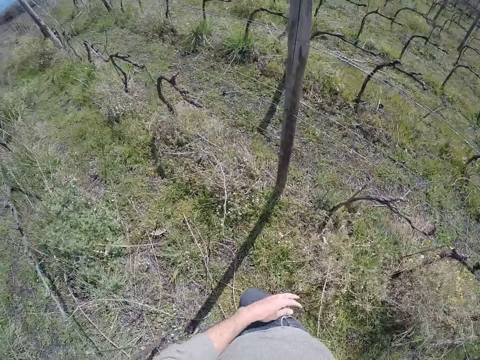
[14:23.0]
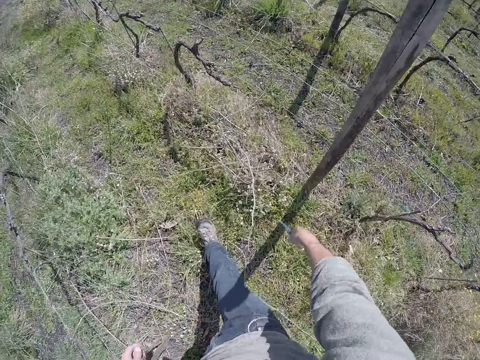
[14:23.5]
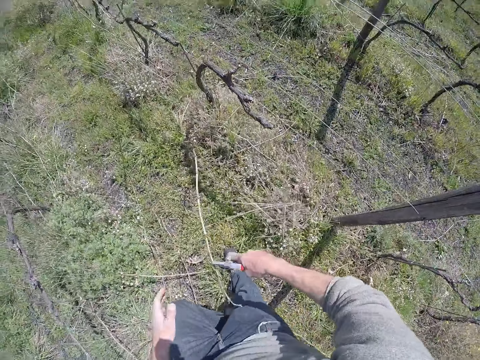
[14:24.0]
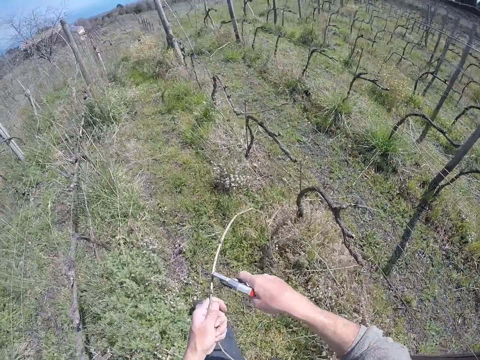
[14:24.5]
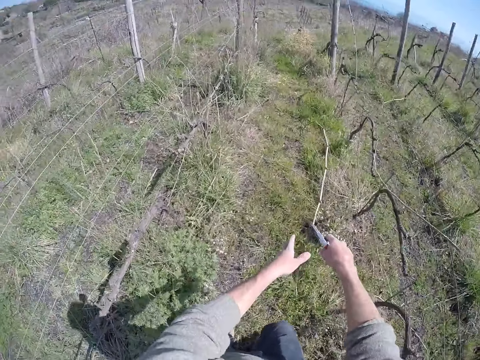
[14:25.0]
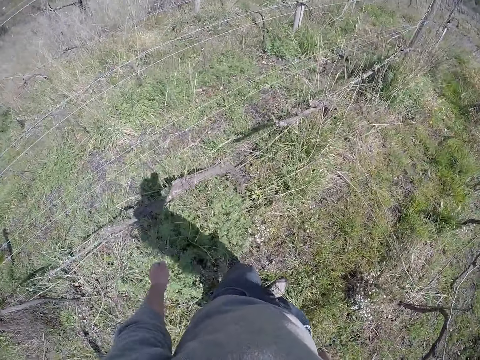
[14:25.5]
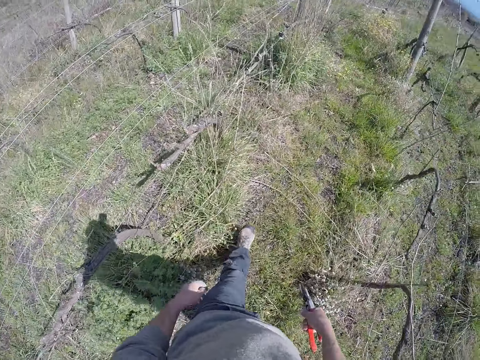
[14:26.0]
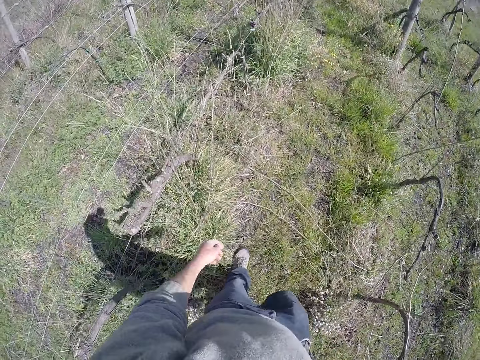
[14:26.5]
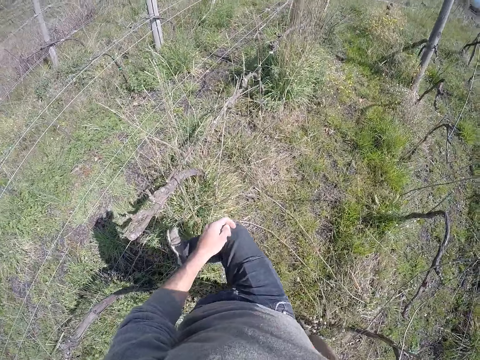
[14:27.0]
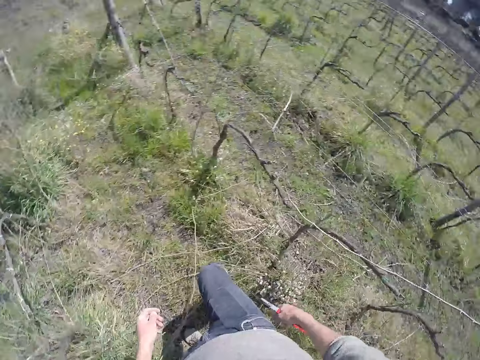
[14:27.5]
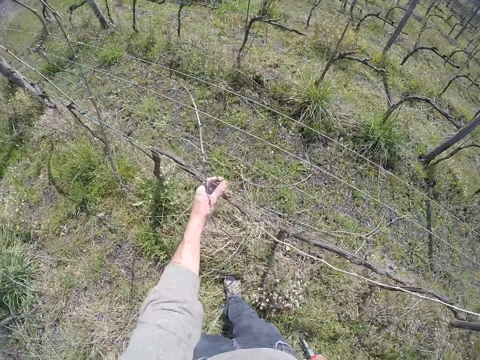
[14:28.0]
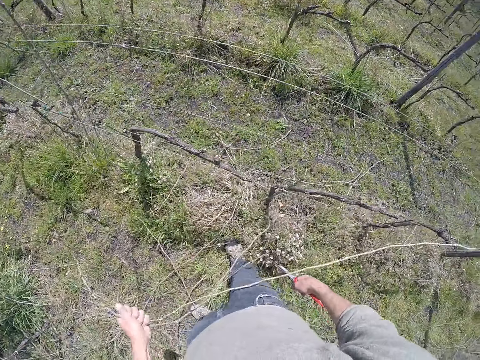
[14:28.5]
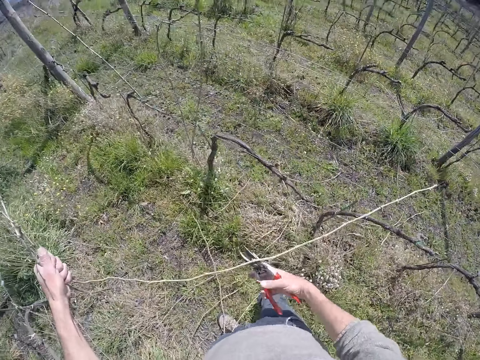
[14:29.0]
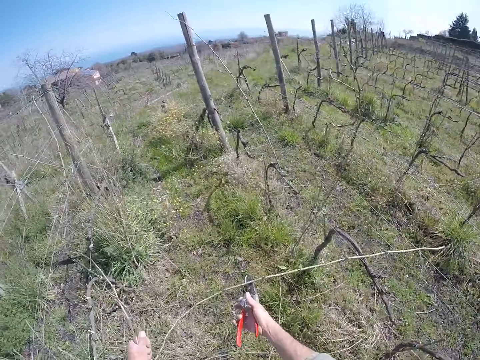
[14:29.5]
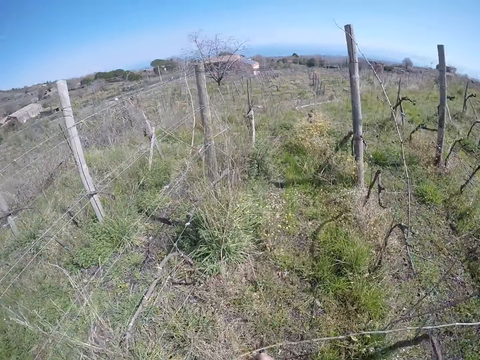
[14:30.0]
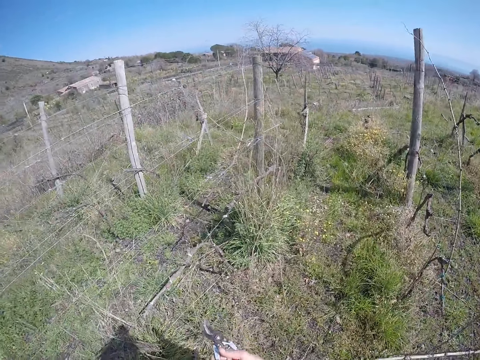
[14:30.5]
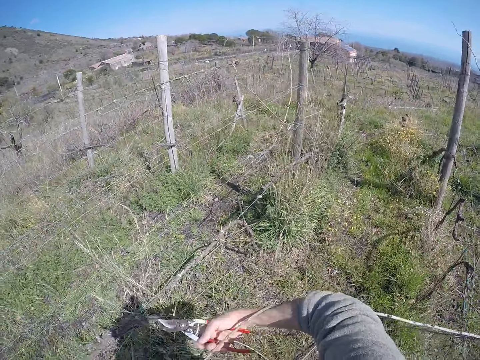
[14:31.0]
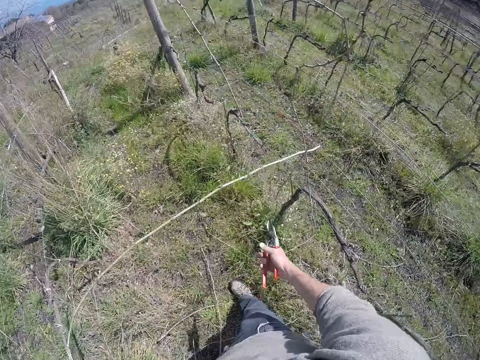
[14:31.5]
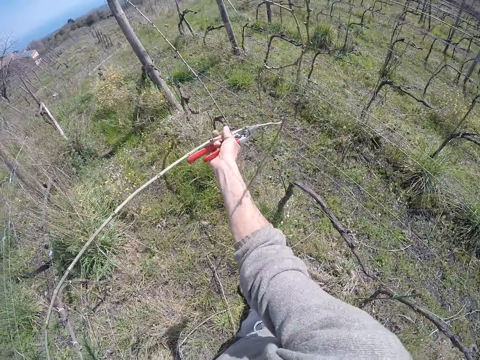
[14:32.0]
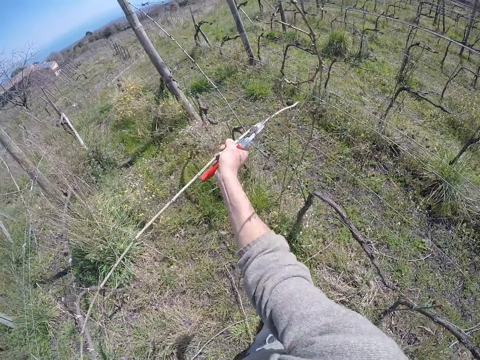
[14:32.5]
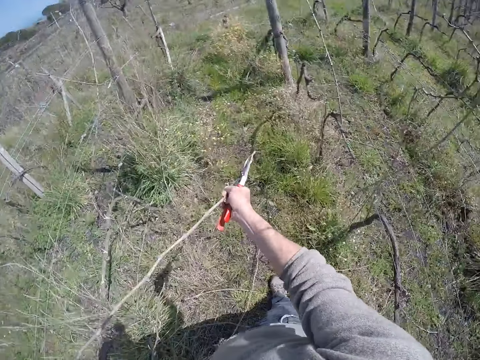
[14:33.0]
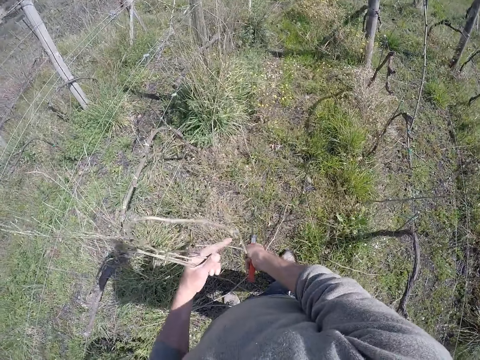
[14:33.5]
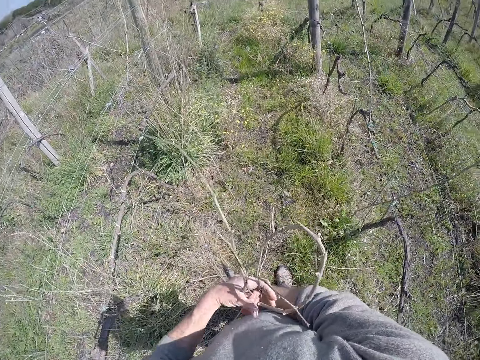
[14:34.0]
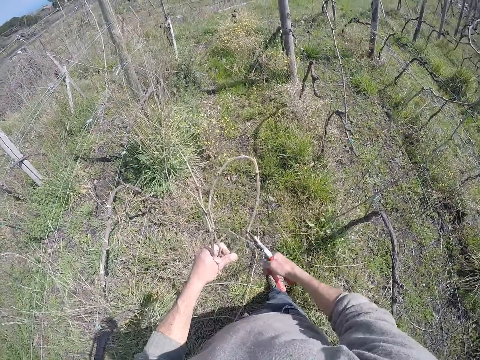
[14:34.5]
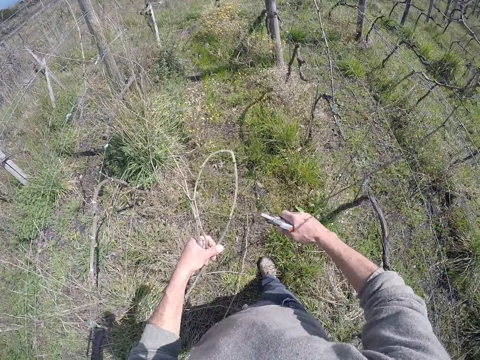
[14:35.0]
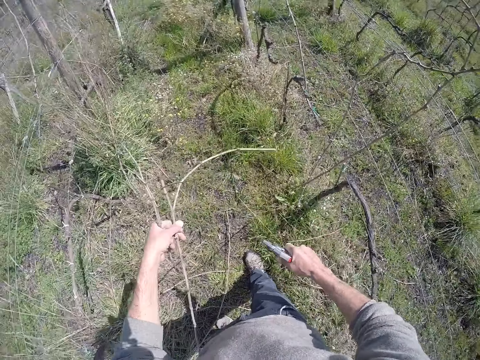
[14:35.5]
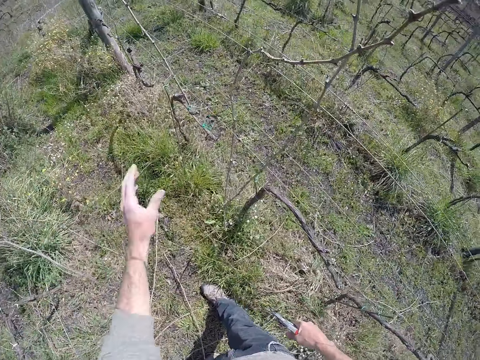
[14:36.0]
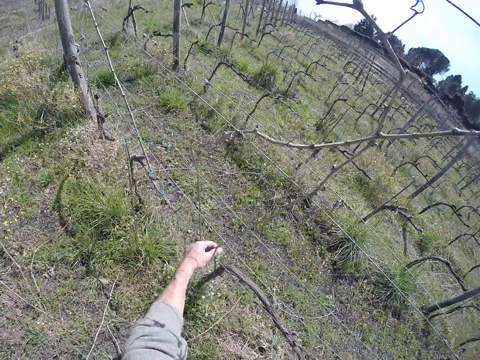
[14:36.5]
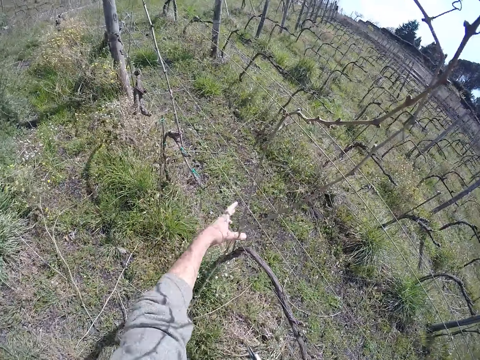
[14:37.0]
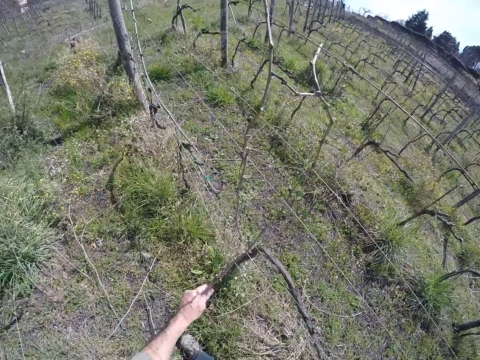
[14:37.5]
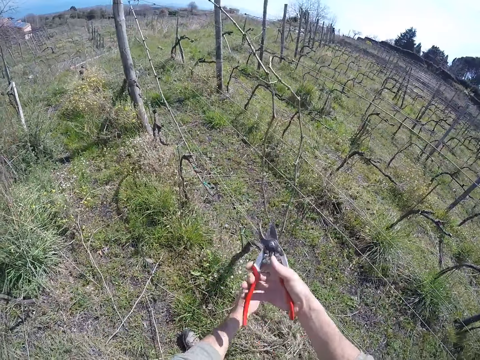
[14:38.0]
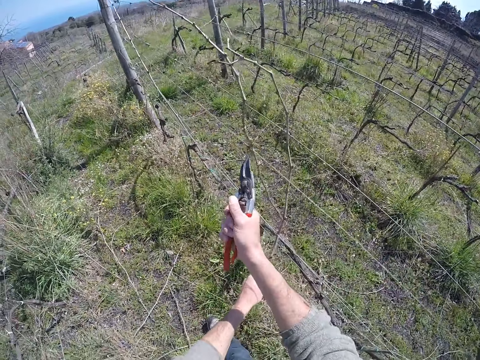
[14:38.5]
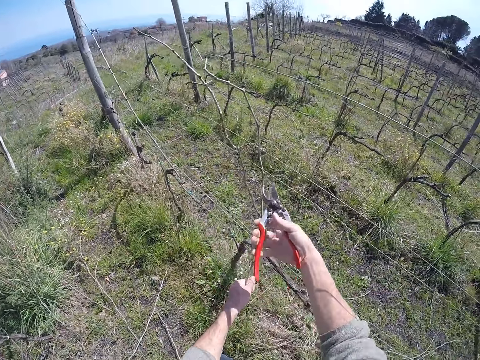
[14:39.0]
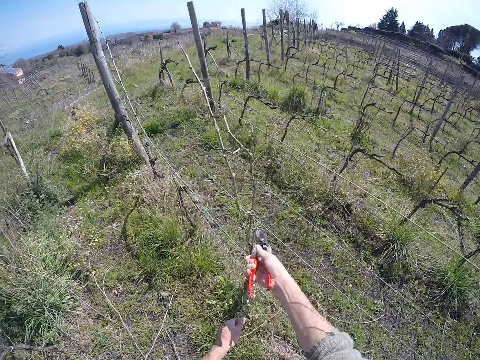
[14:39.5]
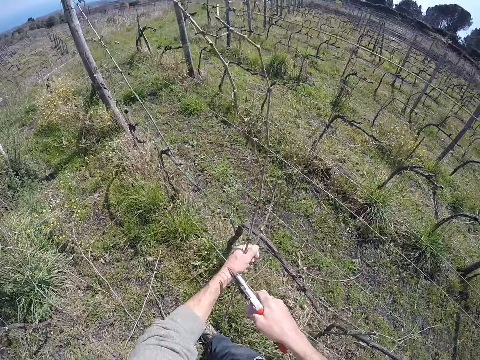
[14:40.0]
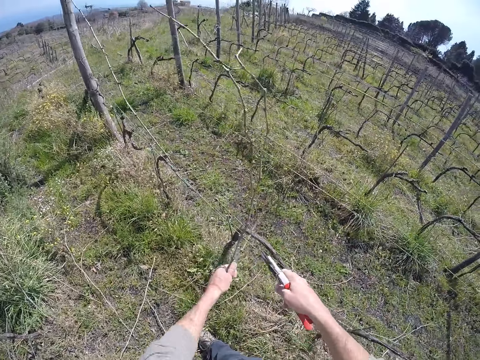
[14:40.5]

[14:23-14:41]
The camera wearer drops the stick in both hands on the floor. He picks up a stick with the pliers in his right hand. He throws the sticks in his left hand and in the pliers on the floor. He walks around. He kicks some grasses on the floor with his right leg. He drags a stick from the barbed wire with his left hand. He cuts the stick. He drags the stick from the barbed wire with his right hand. He folds the stick with both hands. He cuts the stick with the pliers in his right hand. He drops the stick in his left hand on the floor. He throws the stick away. He drags two sticks from the barbed wire with his left hand. He cuts the branch of the stick in the barbed wire with the pliers in his right hand.

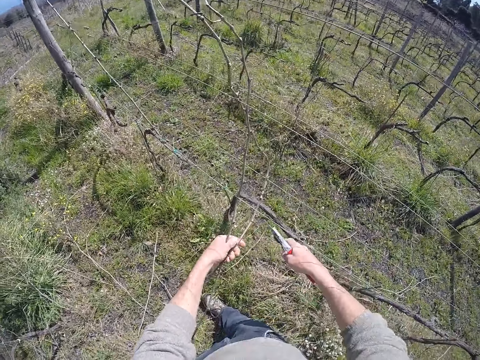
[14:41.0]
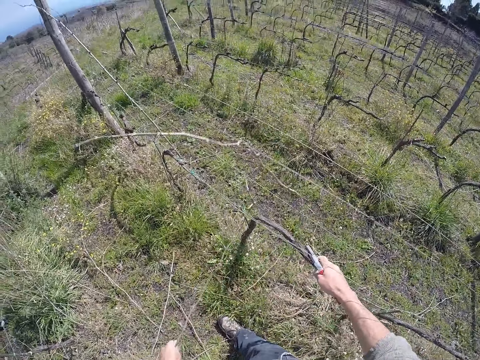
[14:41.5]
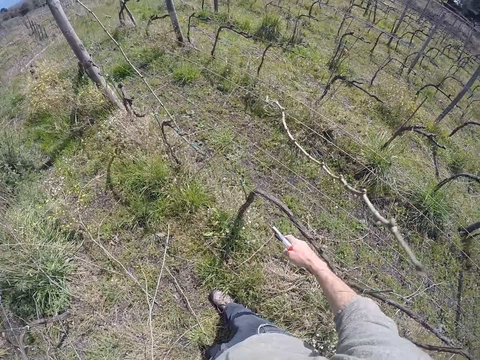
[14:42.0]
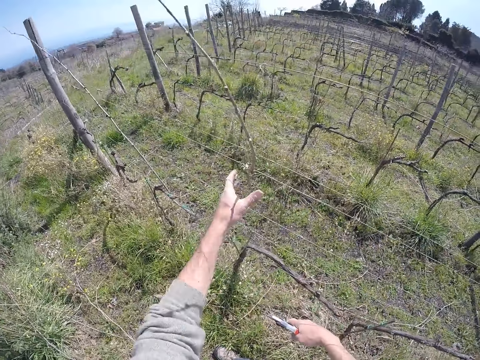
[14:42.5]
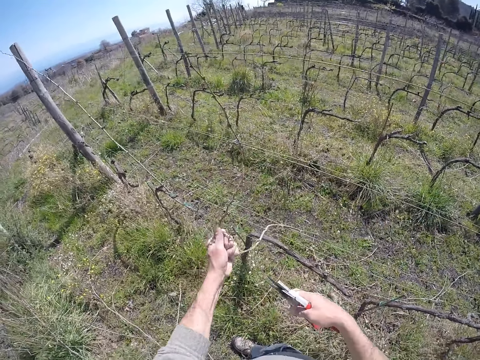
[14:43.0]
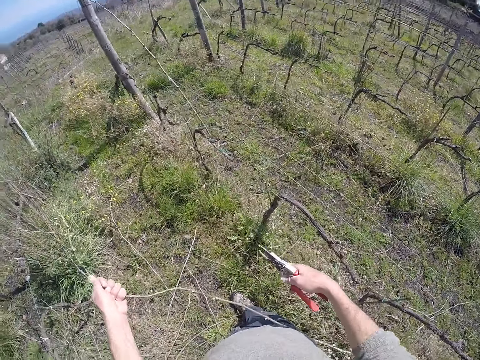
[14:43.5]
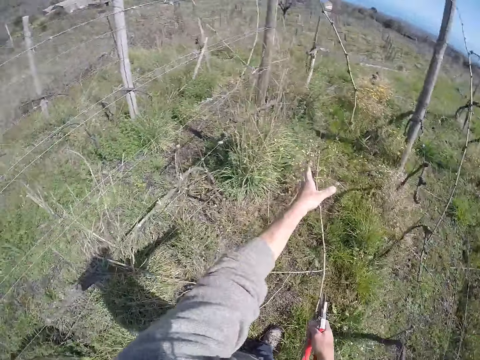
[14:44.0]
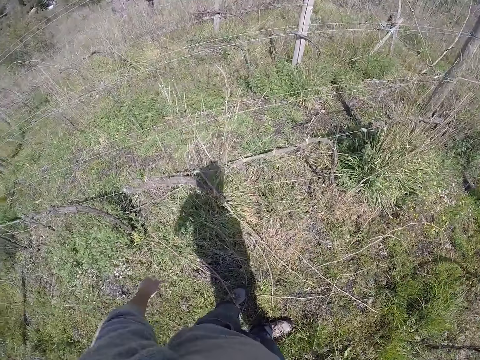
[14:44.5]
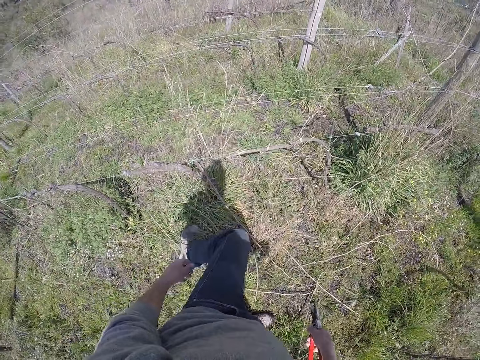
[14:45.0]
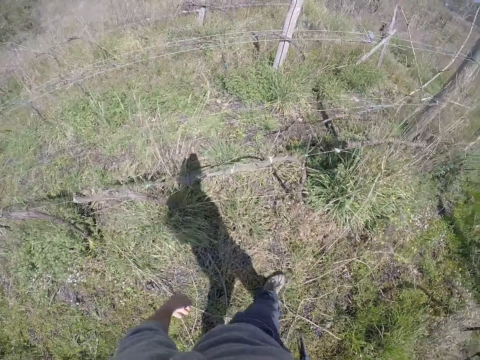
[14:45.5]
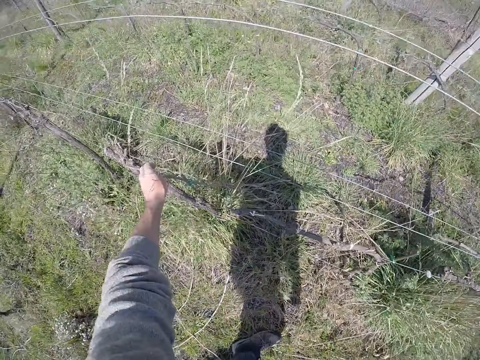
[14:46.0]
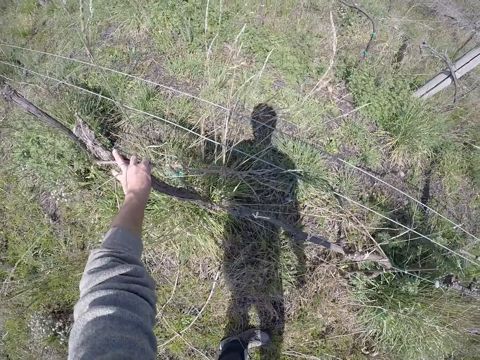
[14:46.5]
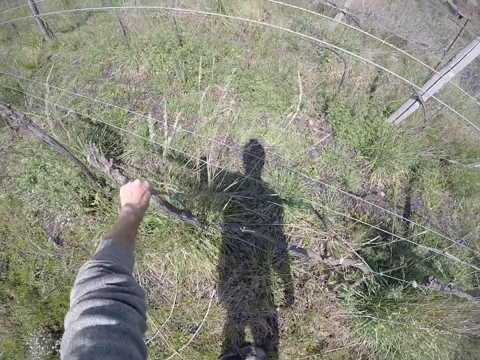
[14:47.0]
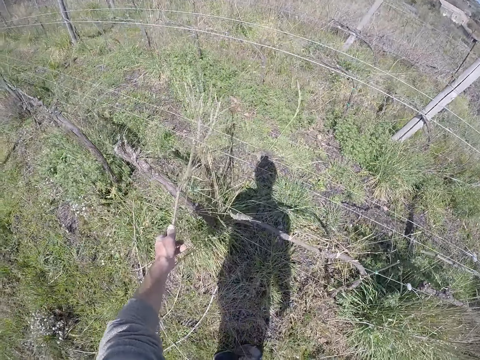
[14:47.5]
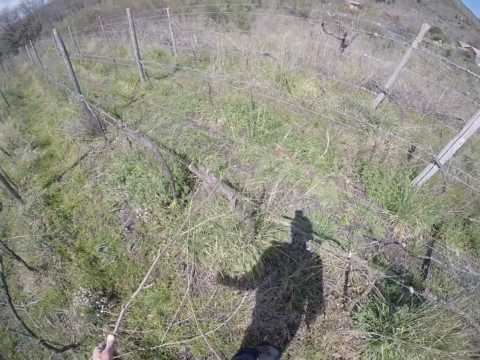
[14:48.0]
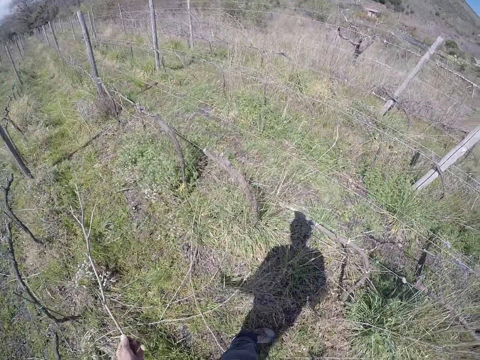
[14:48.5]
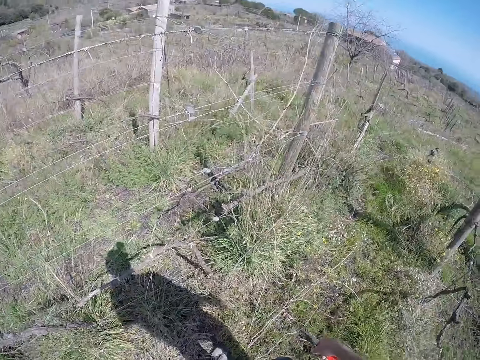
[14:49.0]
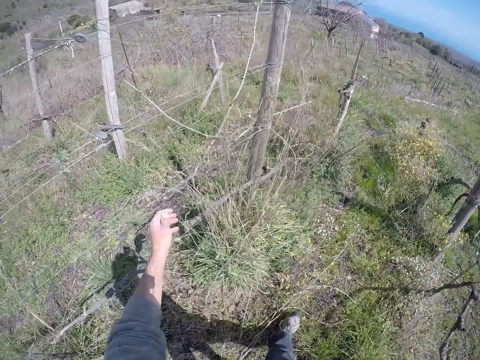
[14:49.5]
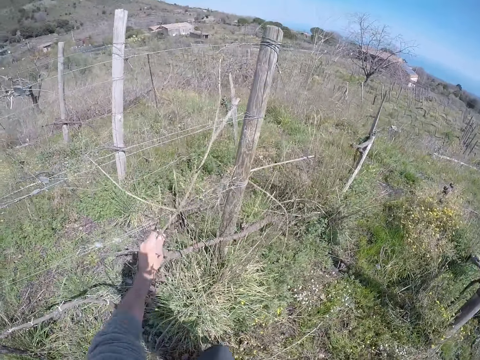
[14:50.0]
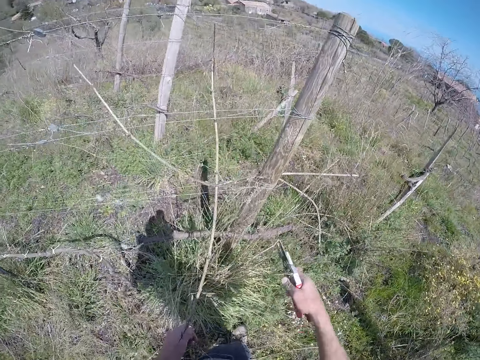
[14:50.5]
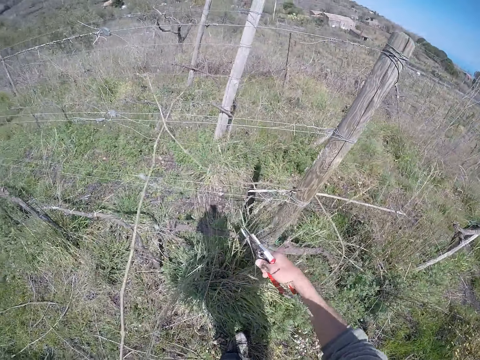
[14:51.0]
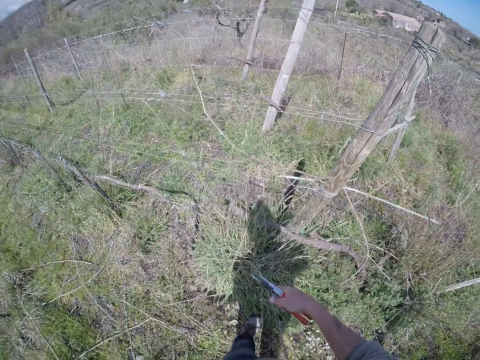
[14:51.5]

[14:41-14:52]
The camera wearer cuts the branch of the stick in the barbed wire with the pliers in his right hand. He drags a stick from the barbed wire with his left hand. He drops the stick in his left hand on the floor. He throws the stick away. He kicks the sticks on the floor with his left leg. He steps on the stick. He drags a stick from the barbed wire with his left hand. He drops the stick in his left hand on the floor. He drags a stick from the barbed wire with his left hand.
